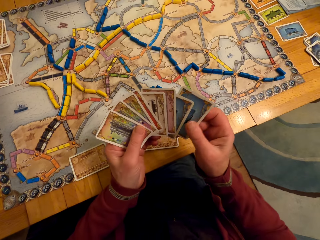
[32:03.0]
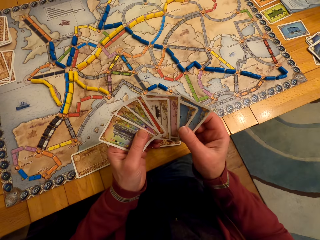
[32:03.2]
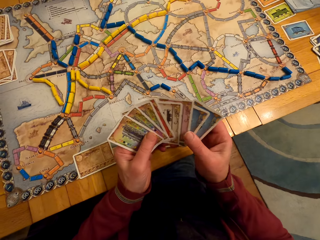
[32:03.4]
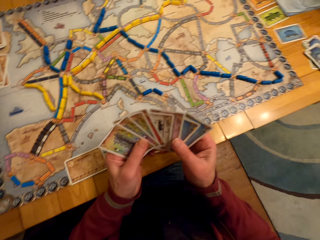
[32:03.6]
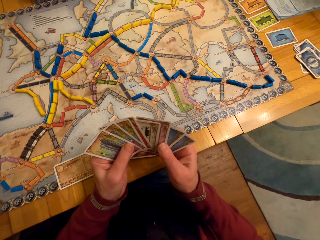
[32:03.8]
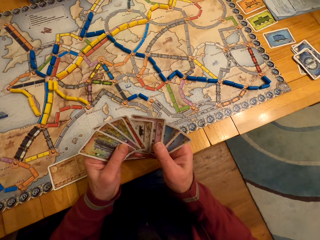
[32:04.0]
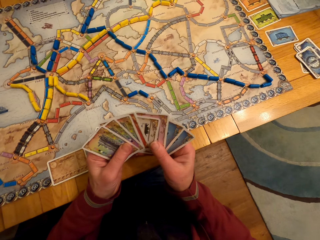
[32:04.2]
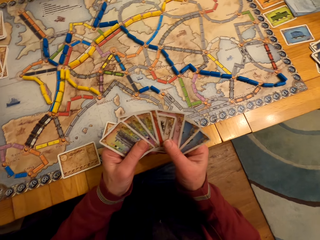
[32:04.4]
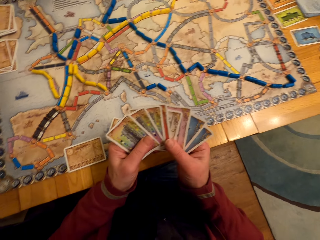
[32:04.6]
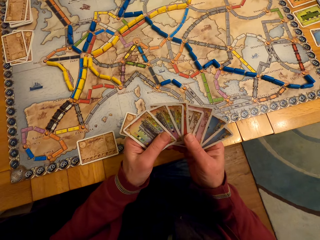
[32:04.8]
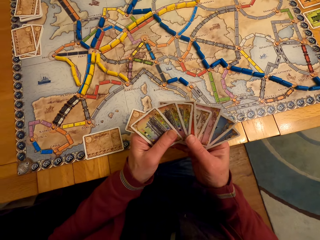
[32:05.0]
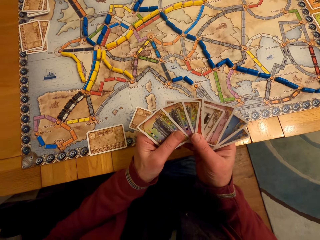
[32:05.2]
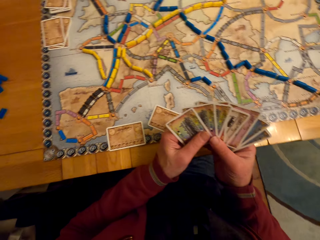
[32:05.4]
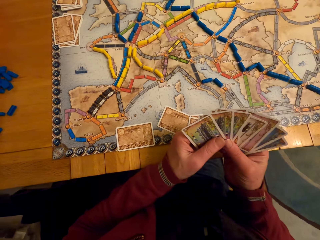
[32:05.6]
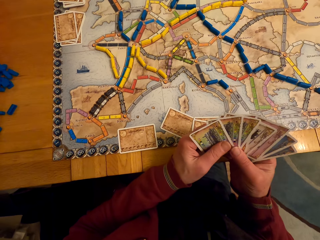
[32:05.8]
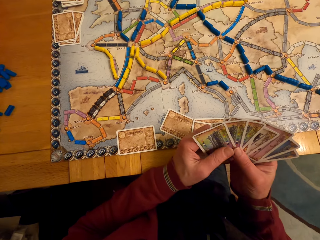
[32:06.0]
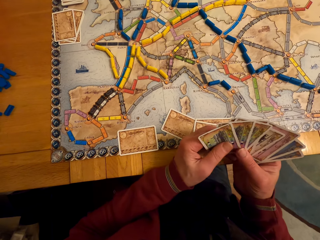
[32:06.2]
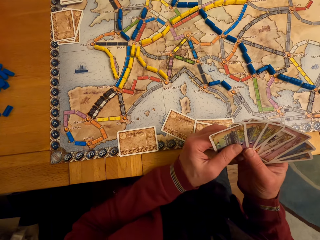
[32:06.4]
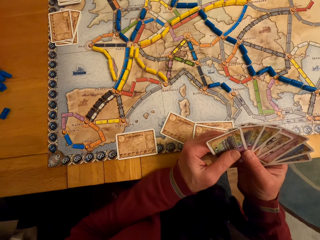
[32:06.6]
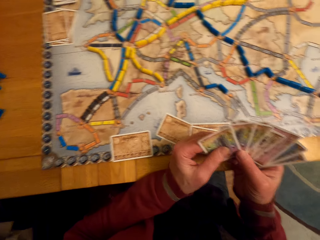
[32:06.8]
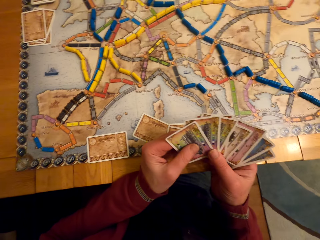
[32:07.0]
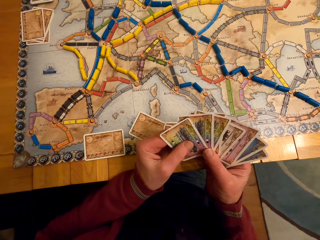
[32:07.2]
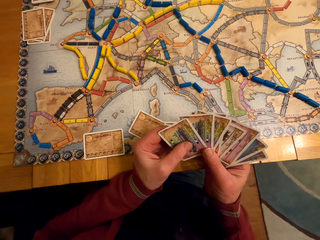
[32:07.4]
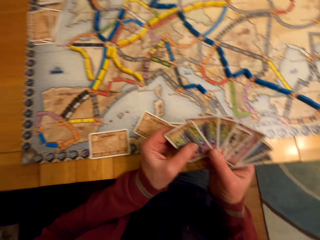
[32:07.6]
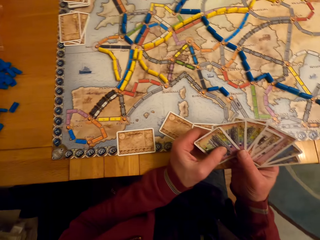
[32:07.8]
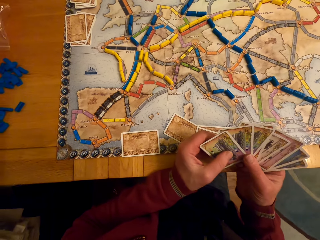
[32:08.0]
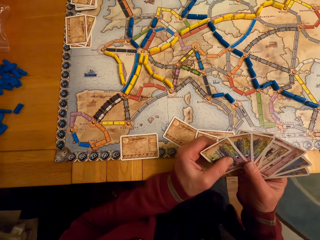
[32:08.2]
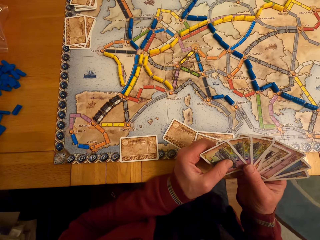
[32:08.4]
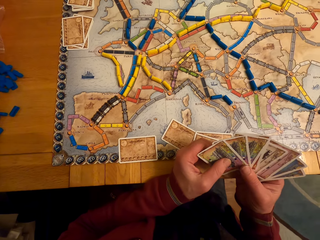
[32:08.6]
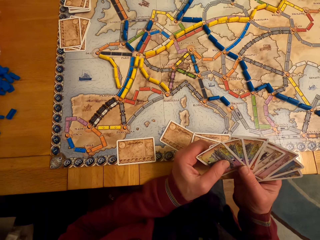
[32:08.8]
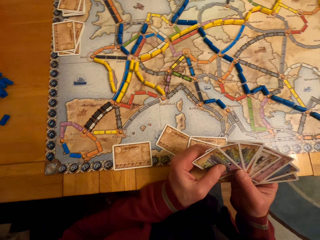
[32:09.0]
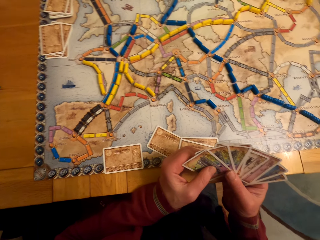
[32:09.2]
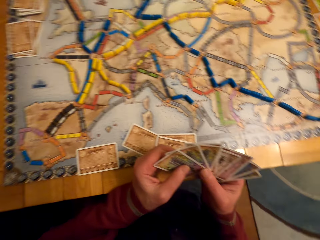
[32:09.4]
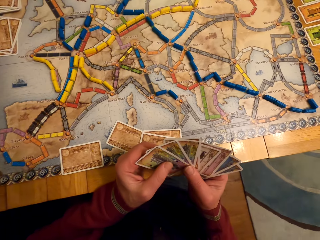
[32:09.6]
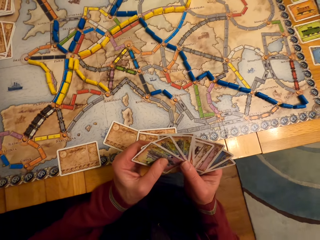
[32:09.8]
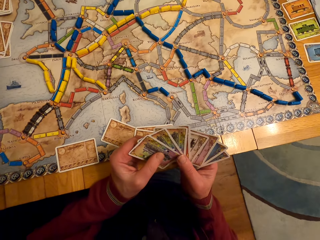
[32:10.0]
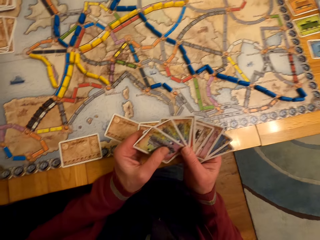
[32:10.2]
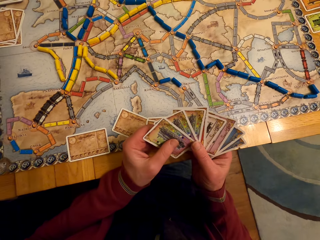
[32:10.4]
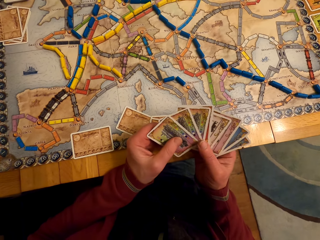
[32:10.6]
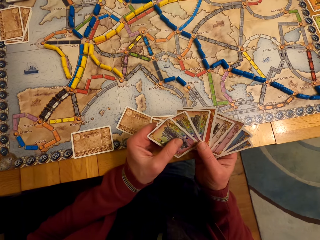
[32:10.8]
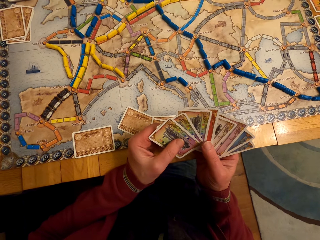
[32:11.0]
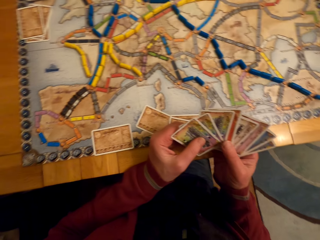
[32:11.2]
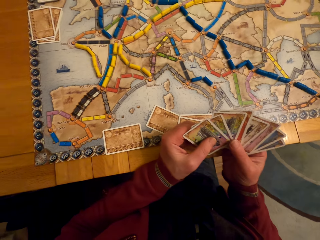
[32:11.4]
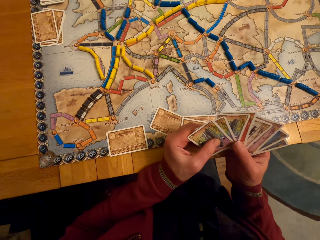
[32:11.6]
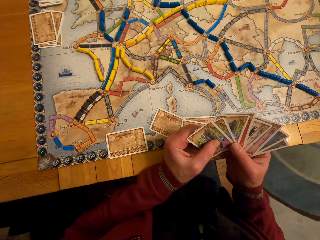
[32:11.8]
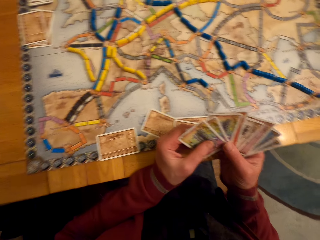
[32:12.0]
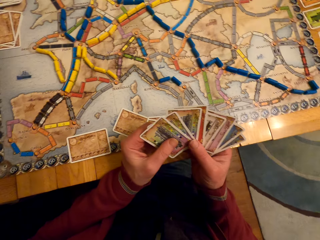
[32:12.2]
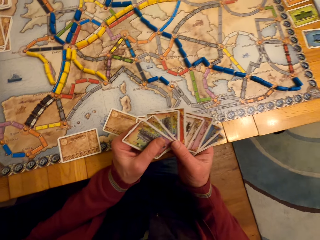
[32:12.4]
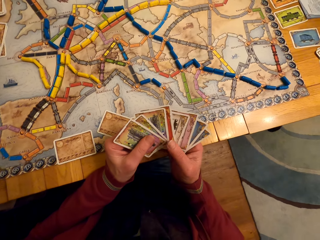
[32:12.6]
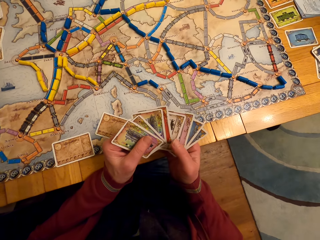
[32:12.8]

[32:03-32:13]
A man passes the card to the left hand and looks at the cards. The camera wearer stares at the board game cards in his hands.

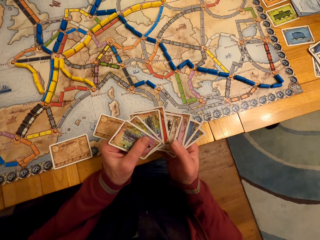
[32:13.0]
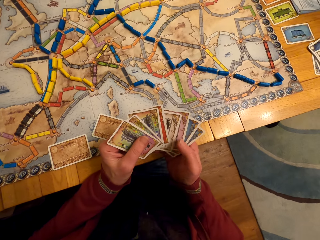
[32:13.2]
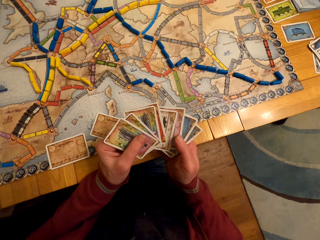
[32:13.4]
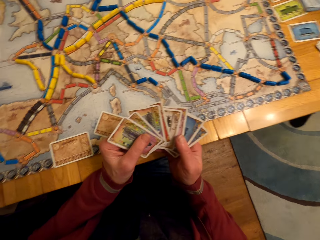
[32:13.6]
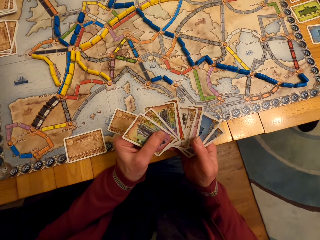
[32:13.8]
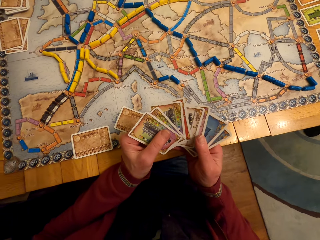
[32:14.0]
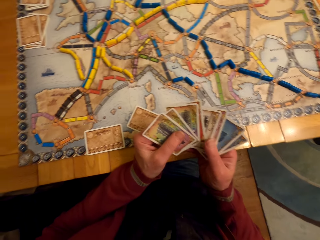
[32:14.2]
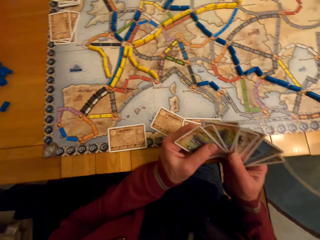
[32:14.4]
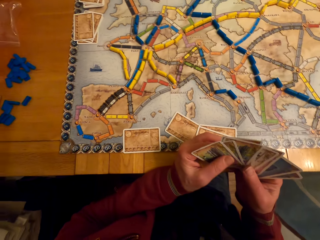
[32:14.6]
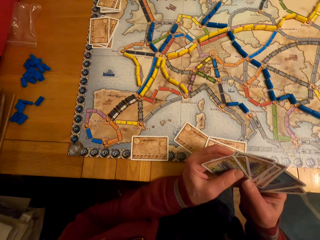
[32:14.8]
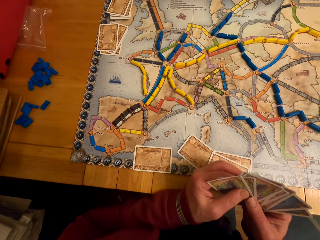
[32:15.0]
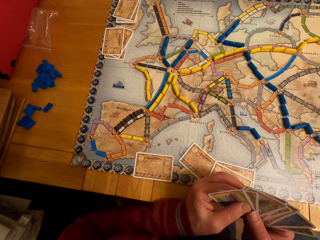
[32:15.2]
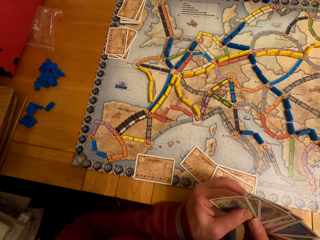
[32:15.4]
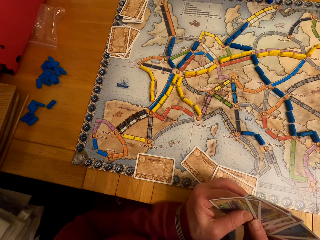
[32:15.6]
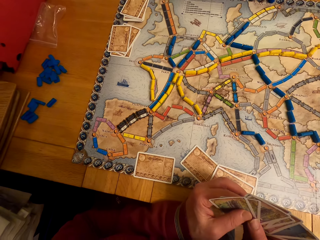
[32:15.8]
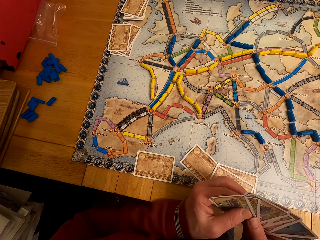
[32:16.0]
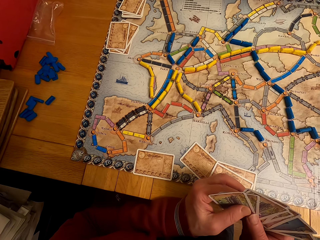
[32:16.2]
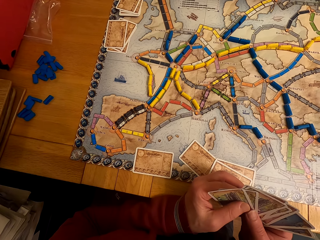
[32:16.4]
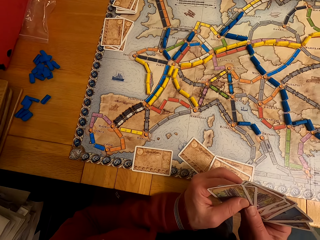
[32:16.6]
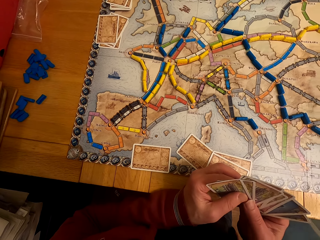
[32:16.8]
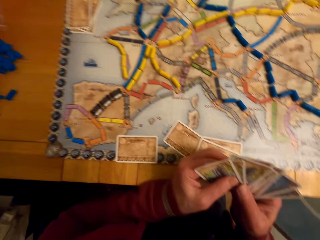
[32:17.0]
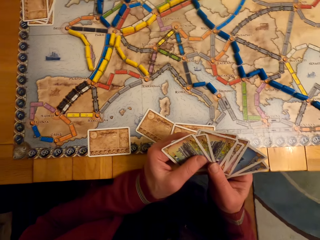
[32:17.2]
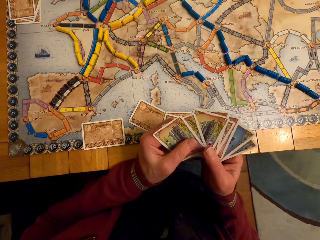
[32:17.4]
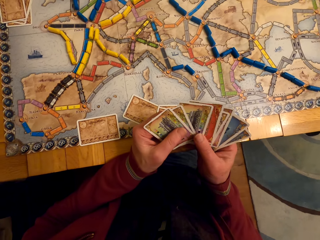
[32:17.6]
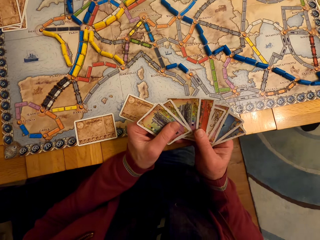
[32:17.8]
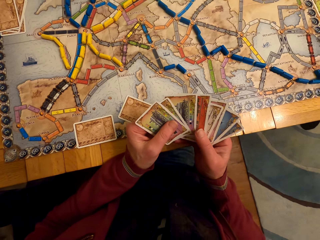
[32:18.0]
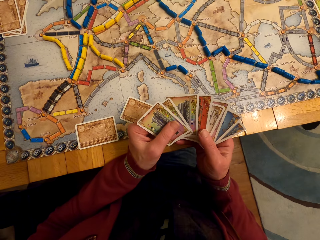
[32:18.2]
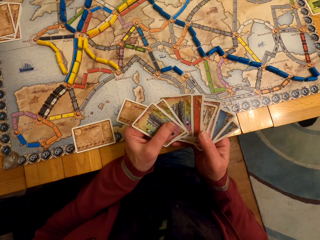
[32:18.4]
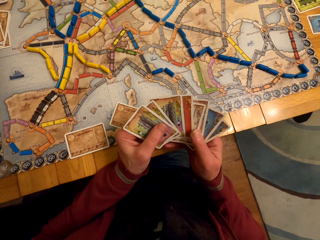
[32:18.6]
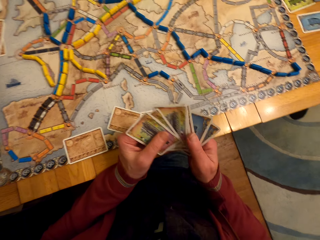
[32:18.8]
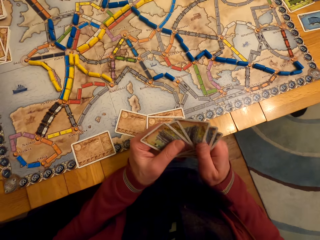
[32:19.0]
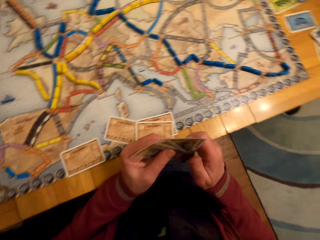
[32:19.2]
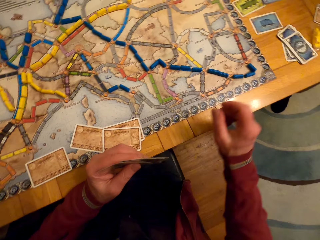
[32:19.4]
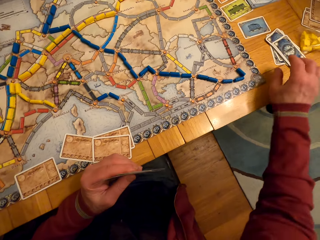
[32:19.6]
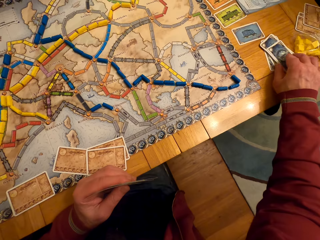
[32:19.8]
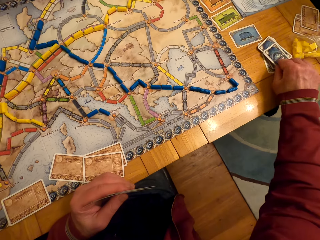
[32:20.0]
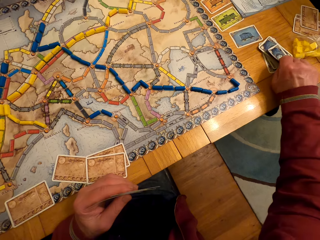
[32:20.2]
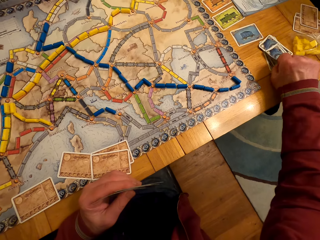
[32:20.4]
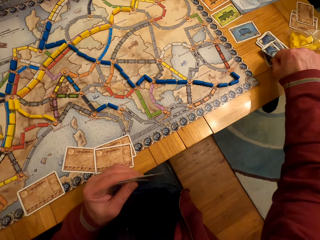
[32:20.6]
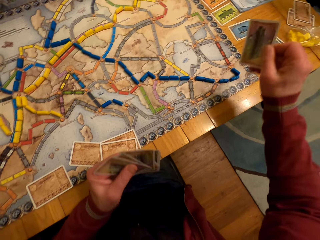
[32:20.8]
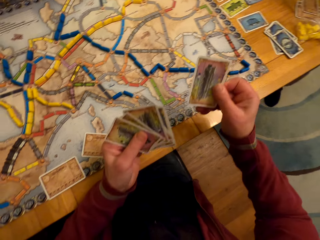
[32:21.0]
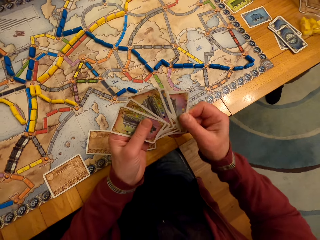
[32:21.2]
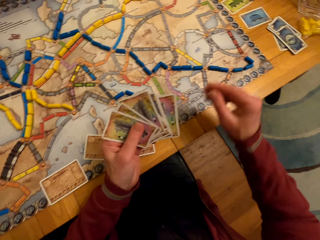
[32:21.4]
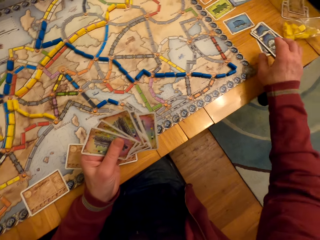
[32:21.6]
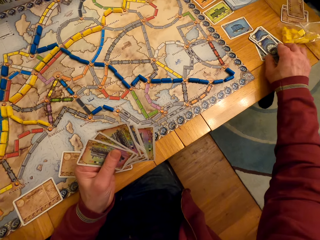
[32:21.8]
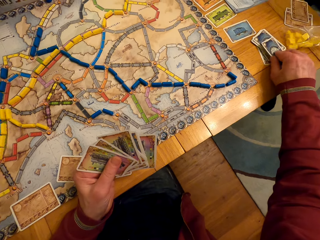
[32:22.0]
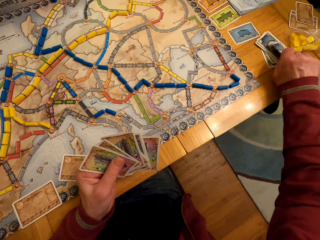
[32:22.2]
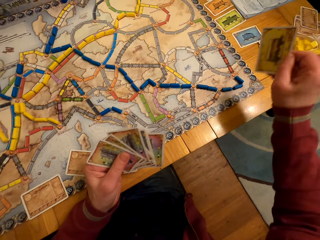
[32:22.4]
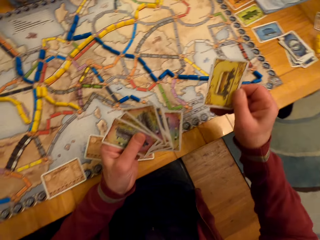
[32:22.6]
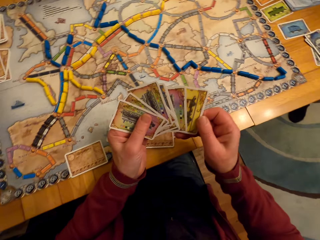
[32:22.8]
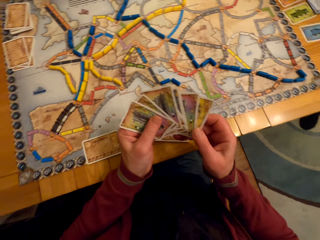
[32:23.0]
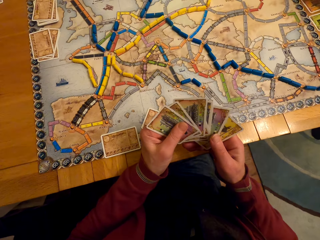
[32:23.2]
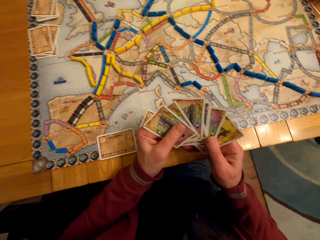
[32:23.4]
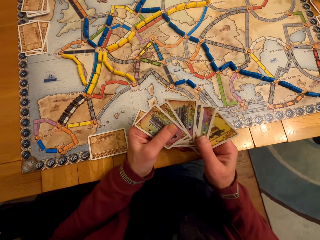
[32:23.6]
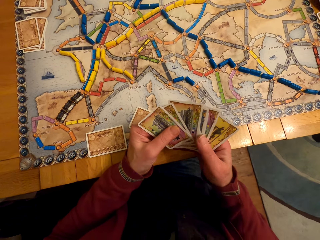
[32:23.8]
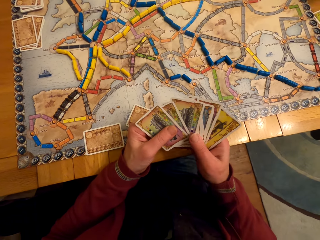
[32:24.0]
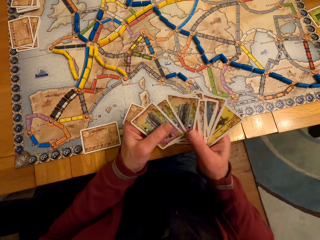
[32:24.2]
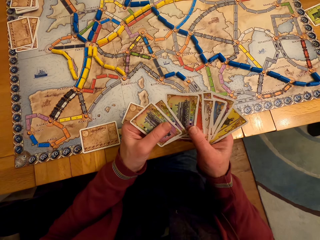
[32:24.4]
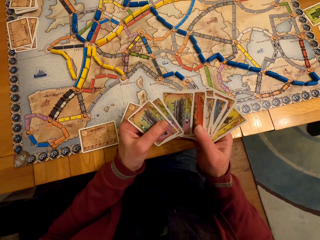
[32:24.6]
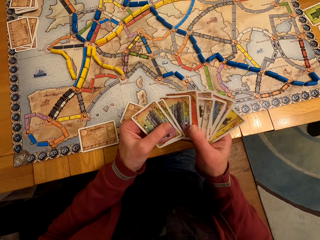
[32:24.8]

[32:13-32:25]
A man looks around. The man looks at the cards and picks up the card. The camera wearer picks up the board game card from the table. The man passes the card to the left hand and picks up the card. The camera wearer picks up the board game card from the table with his right hand. The man passes the card to the left hand and looks at the cards.
